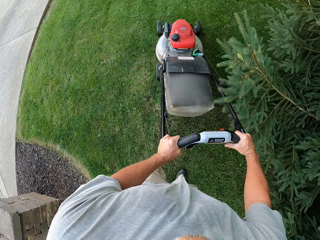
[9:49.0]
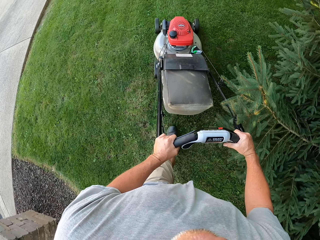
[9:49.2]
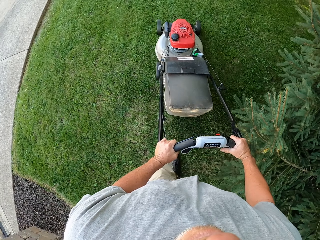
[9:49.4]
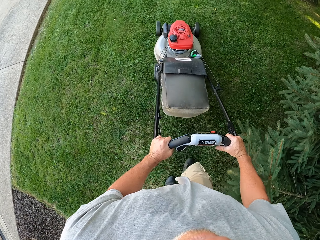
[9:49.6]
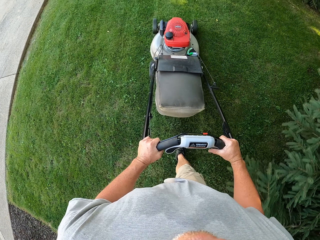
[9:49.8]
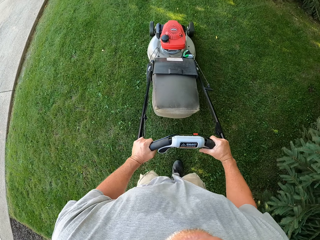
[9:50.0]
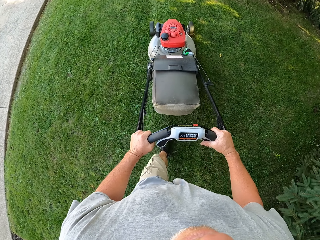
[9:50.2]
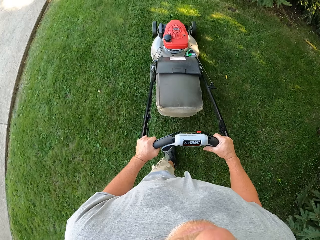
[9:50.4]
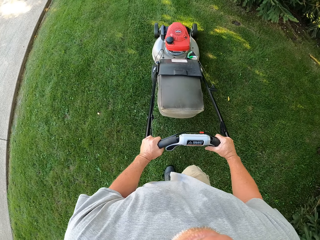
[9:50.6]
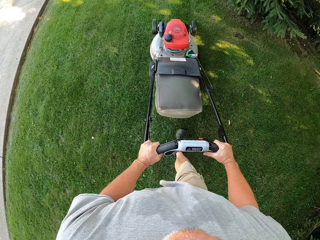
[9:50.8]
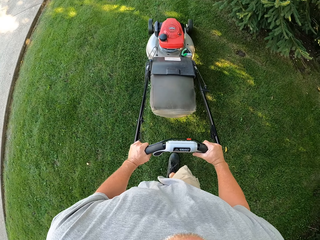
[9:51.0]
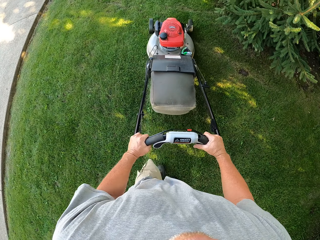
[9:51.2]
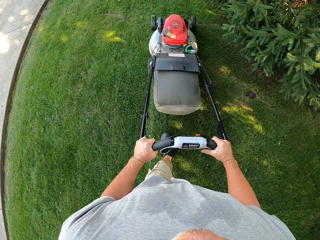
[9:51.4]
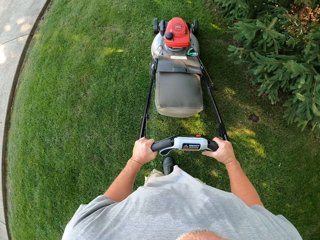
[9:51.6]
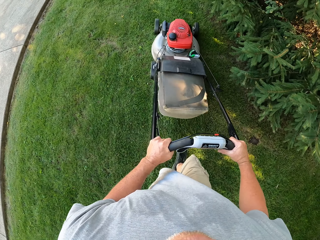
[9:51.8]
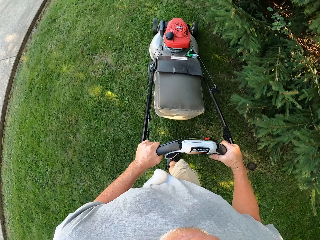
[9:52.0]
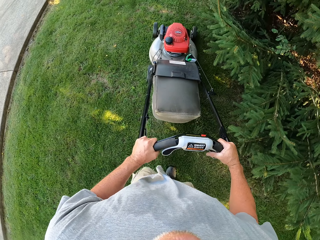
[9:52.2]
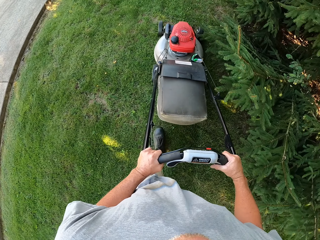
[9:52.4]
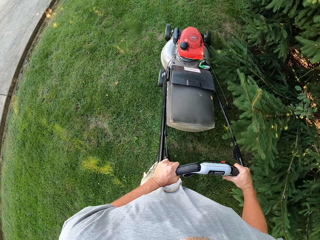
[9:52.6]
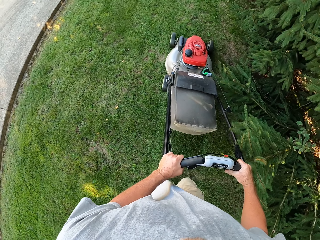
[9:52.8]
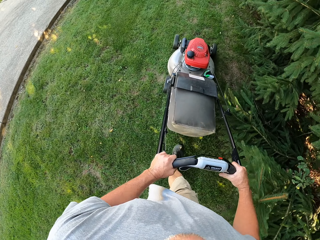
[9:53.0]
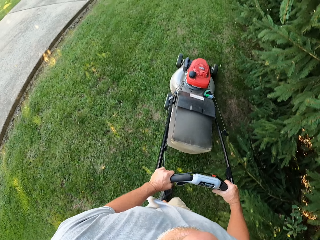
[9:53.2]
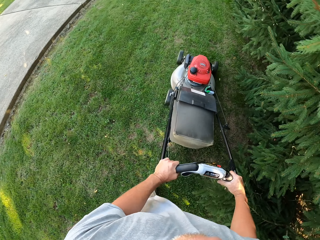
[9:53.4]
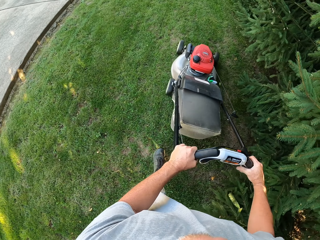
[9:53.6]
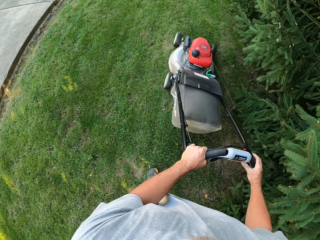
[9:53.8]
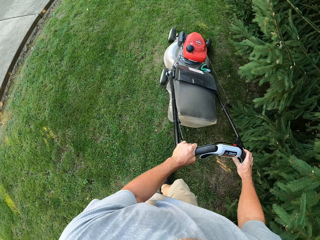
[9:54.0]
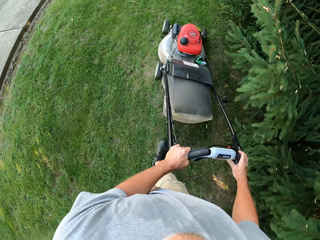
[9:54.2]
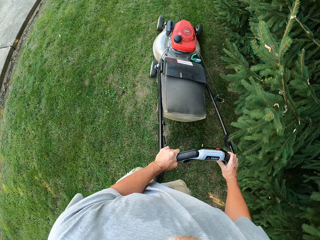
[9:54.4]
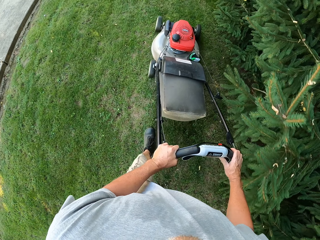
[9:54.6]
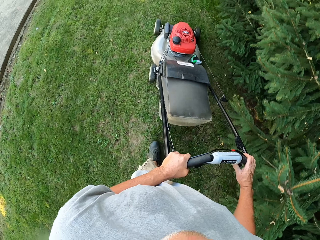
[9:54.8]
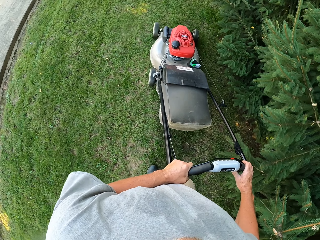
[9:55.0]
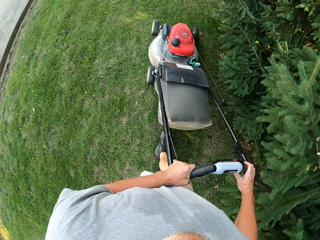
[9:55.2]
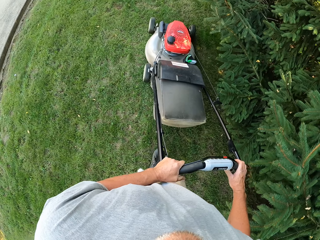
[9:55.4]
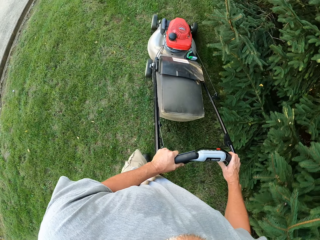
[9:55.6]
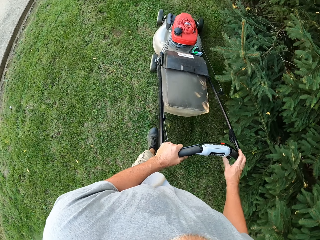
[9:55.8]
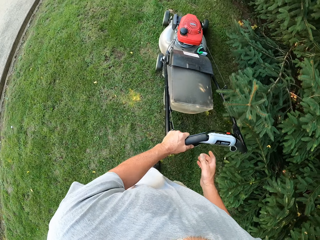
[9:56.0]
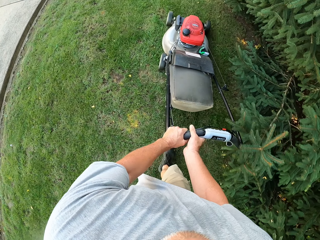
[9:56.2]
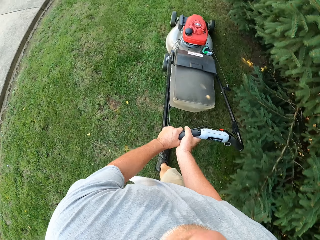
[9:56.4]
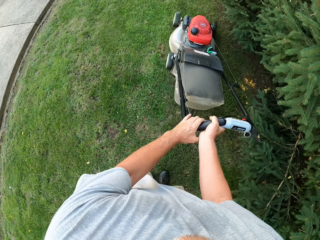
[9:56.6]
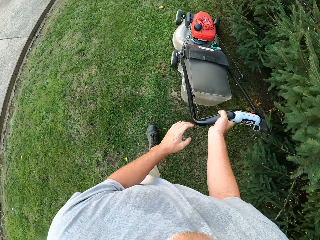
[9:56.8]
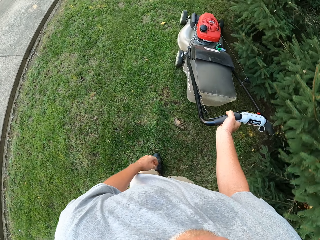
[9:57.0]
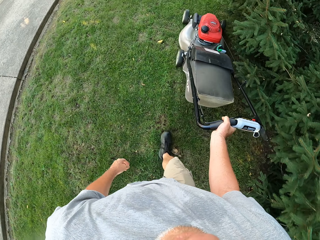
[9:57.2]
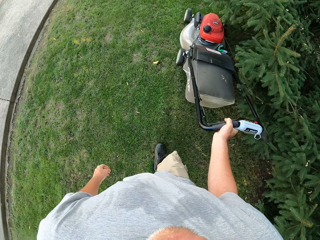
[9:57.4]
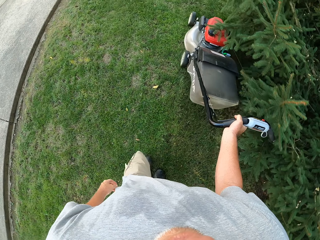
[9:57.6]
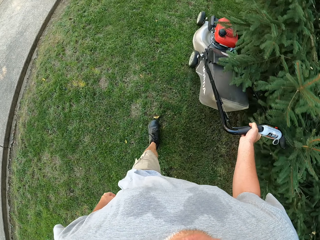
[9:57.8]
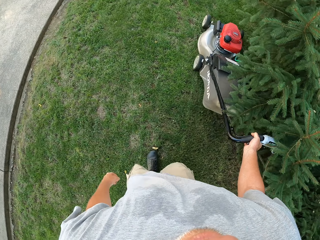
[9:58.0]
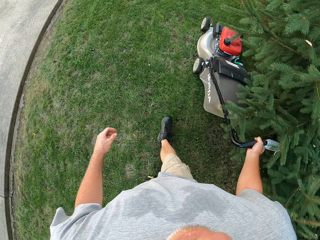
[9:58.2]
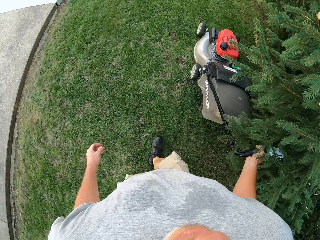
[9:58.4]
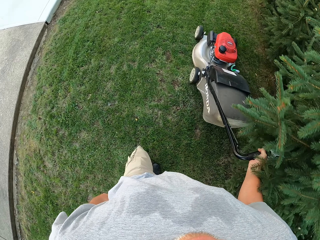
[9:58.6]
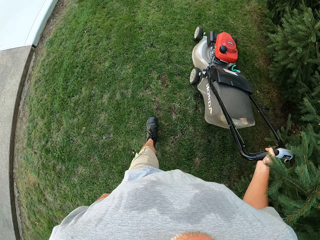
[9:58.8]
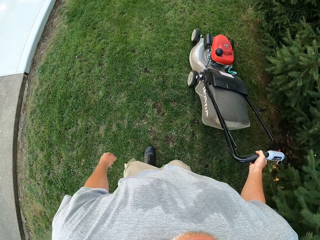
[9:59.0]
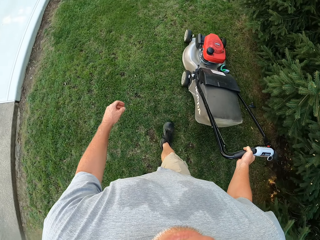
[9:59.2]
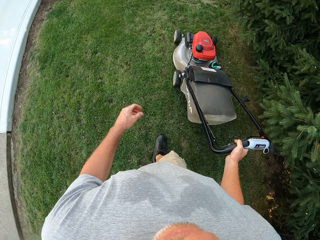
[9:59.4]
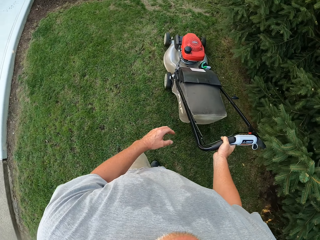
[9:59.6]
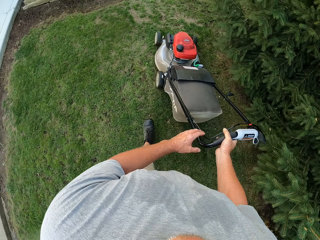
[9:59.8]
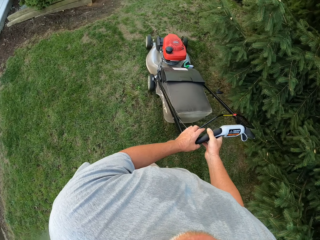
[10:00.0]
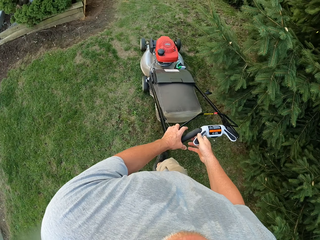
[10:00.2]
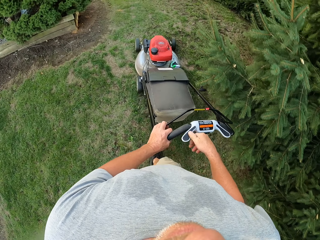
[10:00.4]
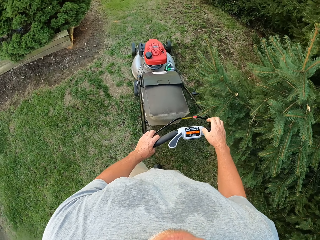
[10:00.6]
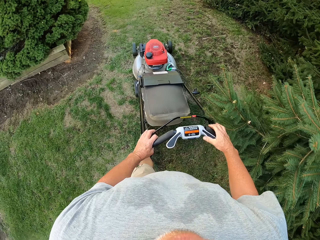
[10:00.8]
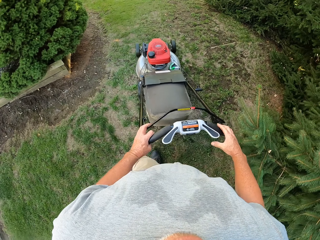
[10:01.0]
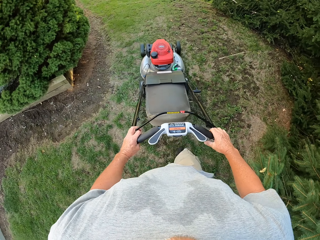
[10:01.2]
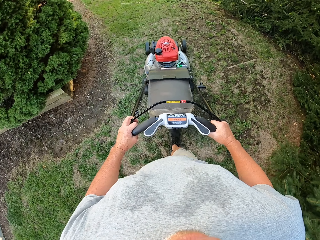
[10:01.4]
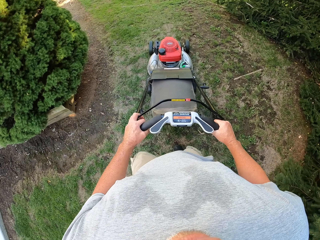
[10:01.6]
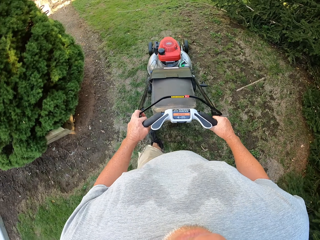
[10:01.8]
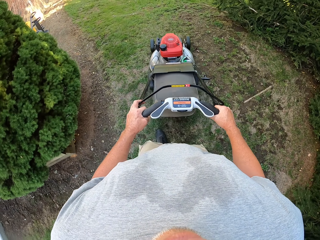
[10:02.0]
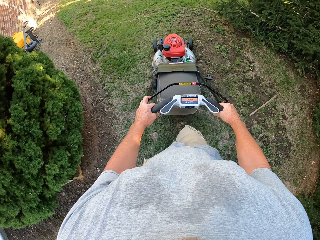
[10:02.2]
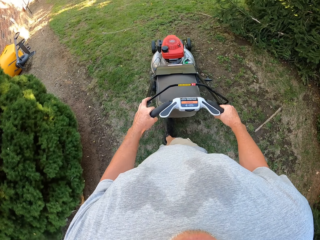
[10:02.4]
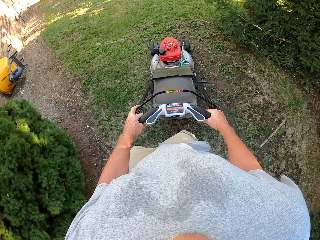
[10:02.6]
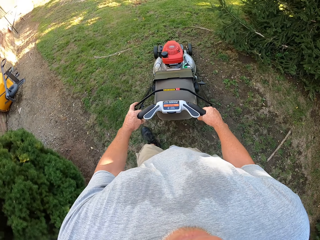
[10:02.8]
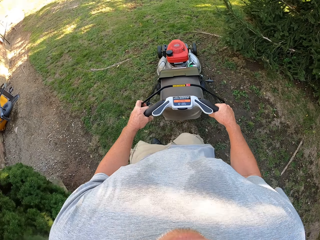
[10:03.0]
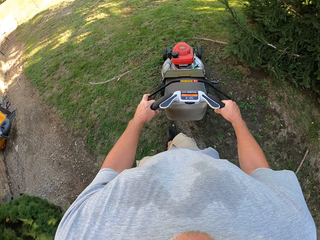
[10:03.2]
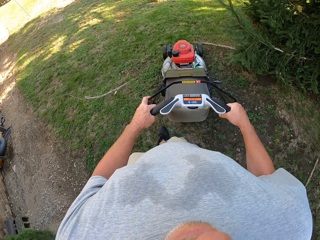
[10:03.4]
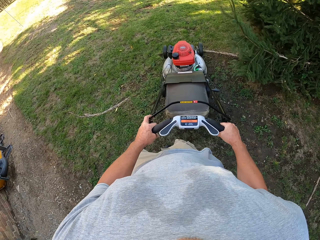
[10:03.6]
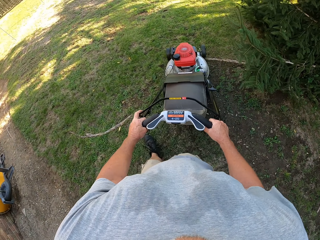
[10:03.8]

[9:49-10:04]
The camera wearer mows the lawn with the mower. They withdraw a hand on the mower. They hold the mower. They mow the lawn with the mower. They withdraw the hand on the mower. They mow the lawn with the mower. They hold the mower. They mow the lawn with the mower.

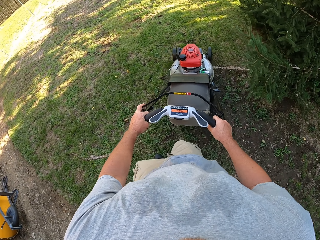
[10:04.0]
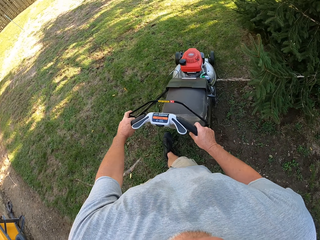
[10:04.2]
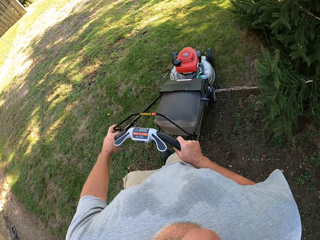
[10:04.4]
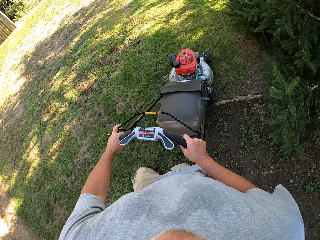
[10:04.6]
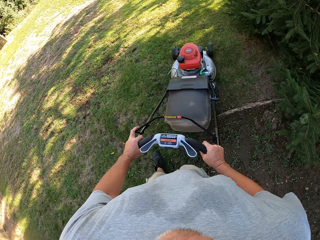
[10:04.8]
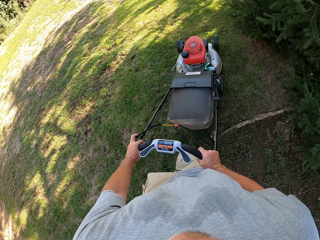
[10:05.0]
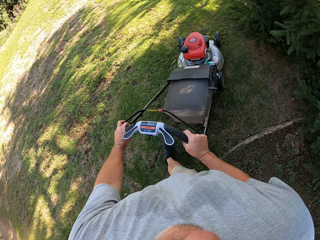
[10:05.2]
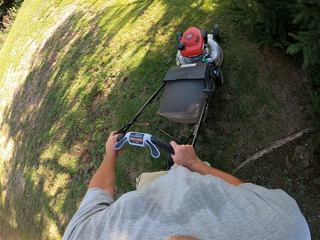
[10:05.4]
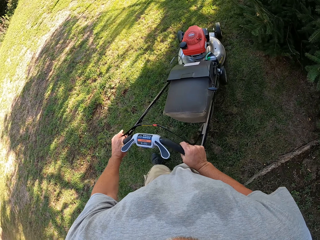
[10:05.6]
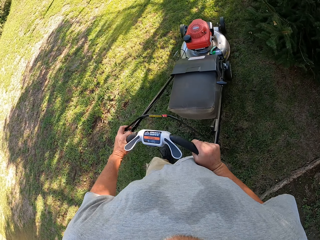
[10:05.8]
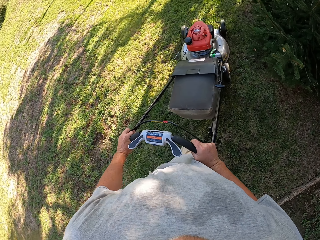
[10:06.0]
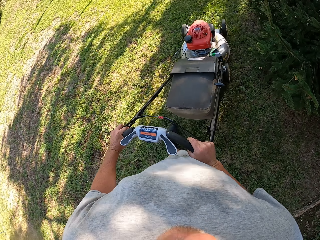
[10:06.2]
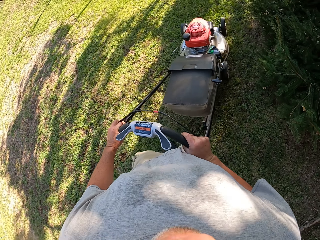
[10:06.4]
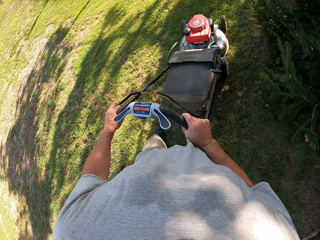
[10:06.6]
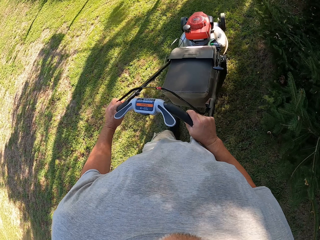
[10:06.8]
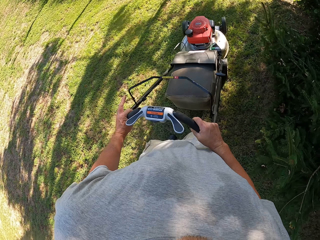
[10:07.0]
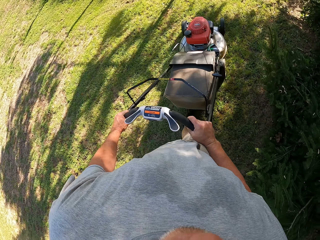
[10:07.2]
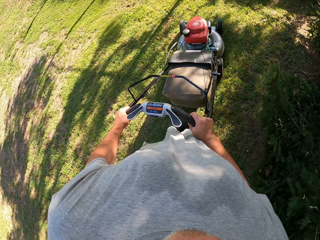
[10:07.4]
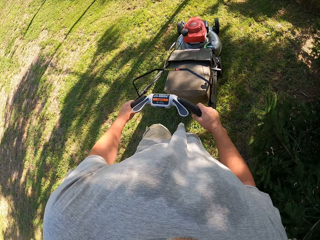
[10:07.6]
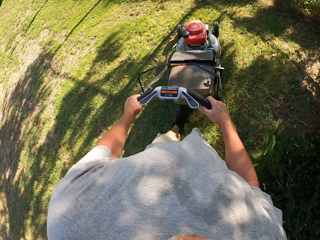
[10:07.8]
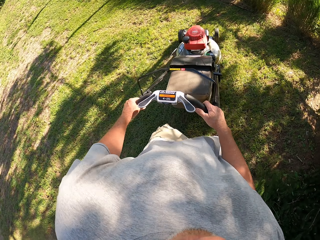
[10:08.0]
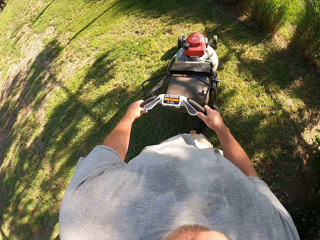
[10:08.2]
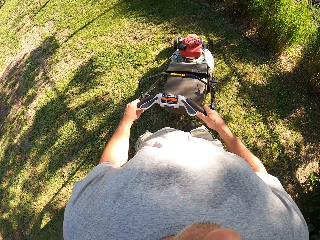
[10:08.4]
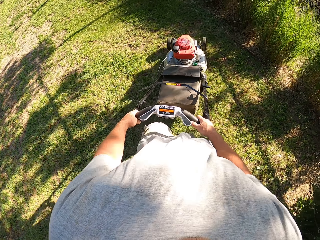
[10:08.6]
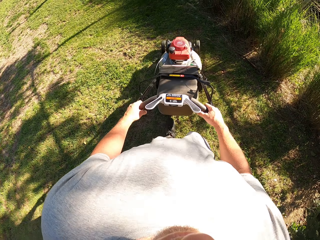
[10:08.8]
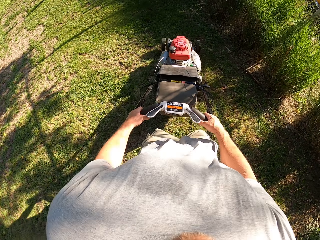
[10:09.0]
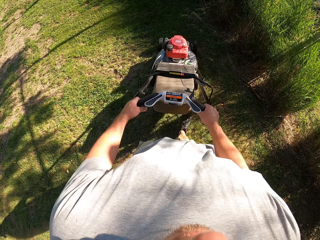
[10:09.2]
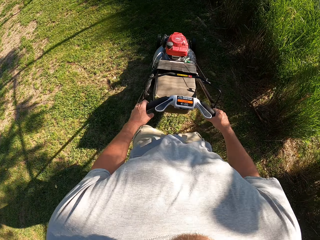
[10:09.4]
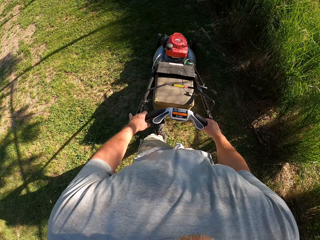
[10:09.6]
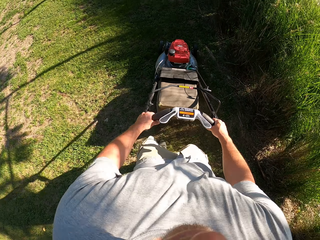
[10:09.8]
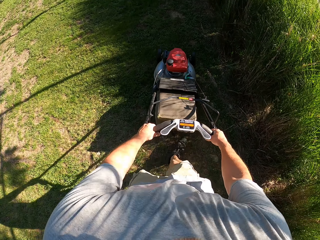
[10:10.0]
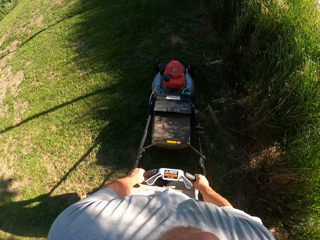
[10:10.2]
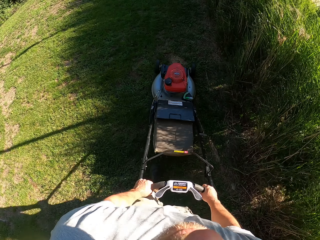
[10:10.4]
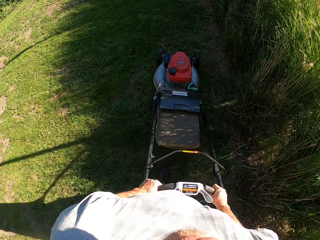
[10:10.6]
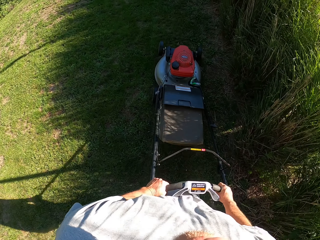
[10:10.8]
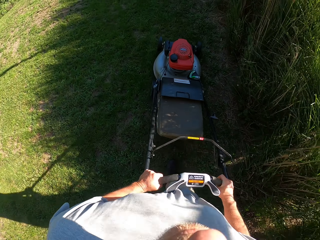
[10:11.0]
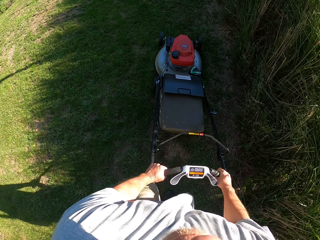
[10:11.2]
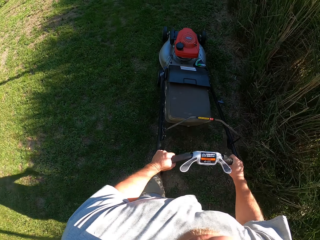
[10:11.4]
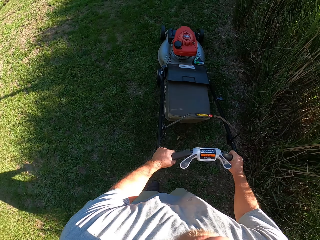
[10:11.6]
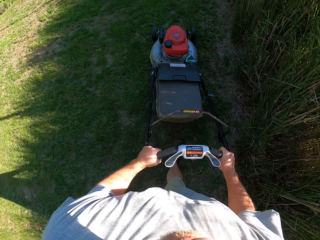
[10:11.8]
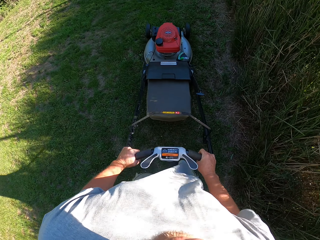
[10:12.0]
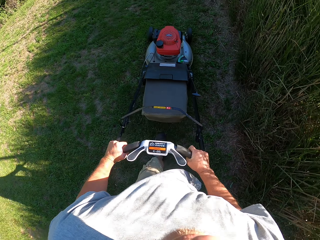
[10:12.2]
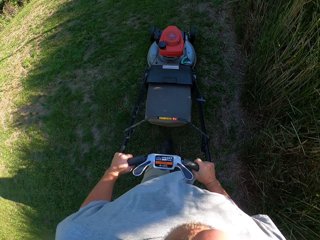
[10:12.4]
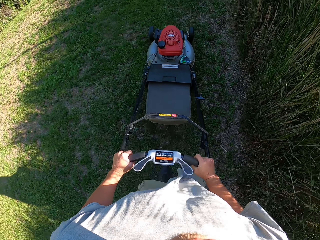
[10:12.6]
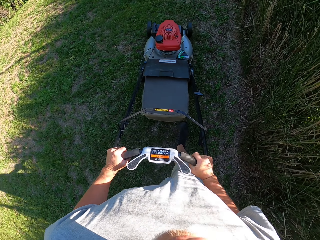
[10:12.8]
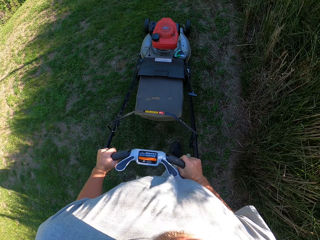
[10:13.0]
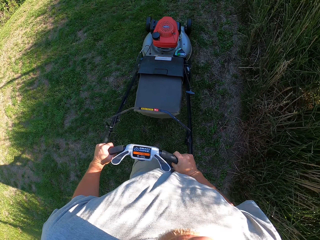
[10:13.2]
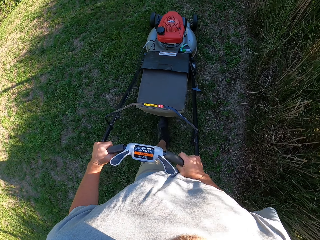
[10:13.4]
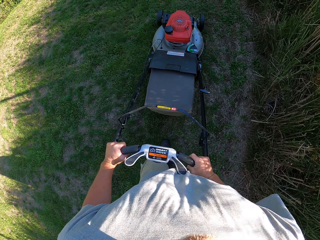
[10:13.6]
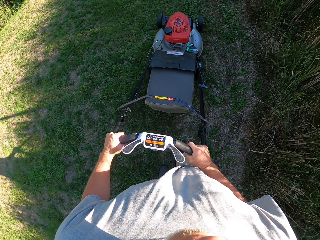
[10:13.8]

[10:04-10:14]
The camera wearer turns around. They mow the lawn with the mower. They mow the lawn with the mower again.
